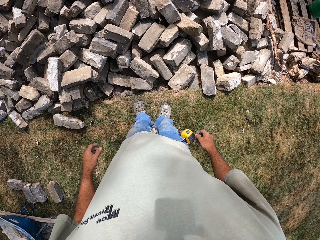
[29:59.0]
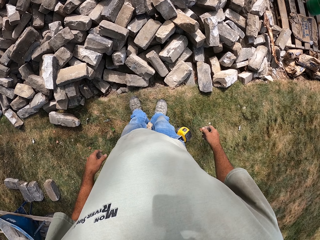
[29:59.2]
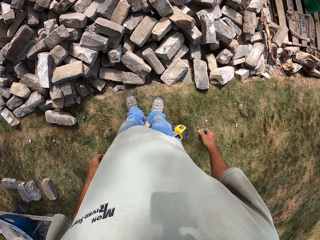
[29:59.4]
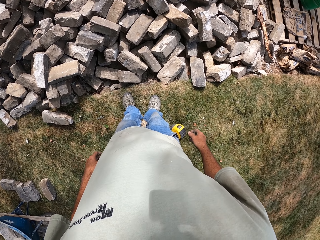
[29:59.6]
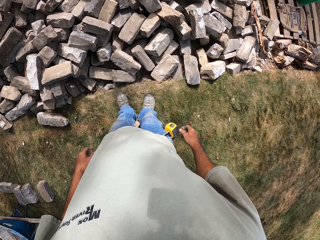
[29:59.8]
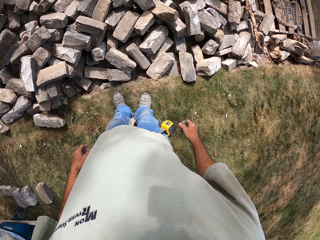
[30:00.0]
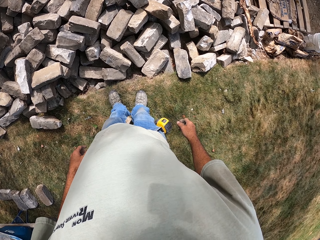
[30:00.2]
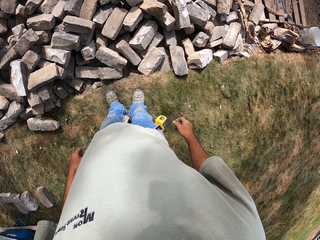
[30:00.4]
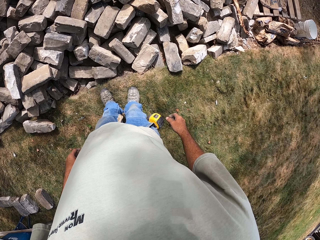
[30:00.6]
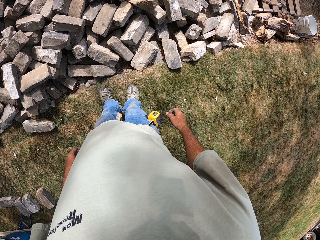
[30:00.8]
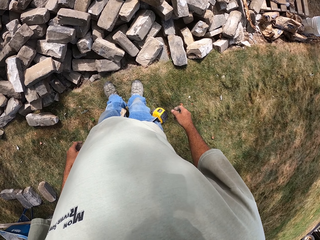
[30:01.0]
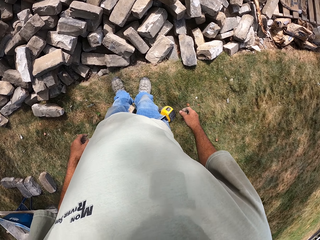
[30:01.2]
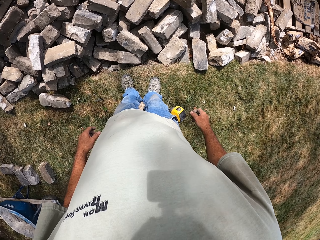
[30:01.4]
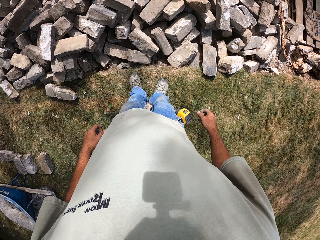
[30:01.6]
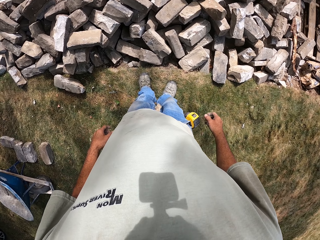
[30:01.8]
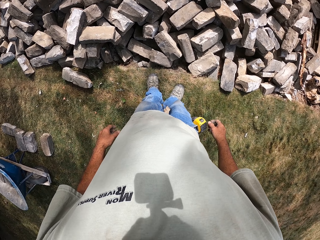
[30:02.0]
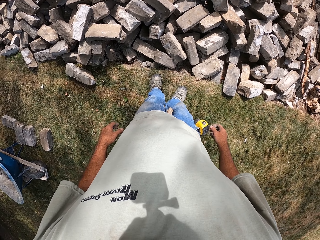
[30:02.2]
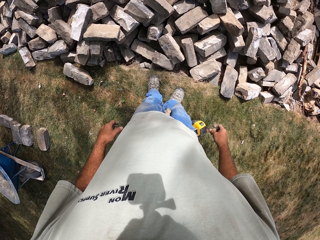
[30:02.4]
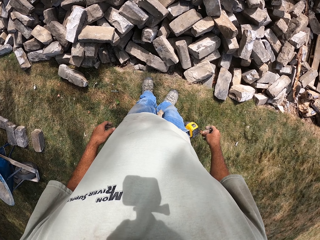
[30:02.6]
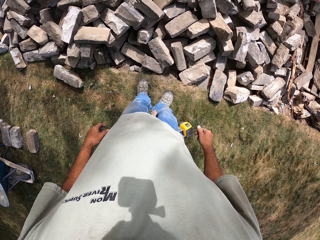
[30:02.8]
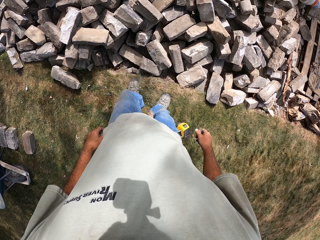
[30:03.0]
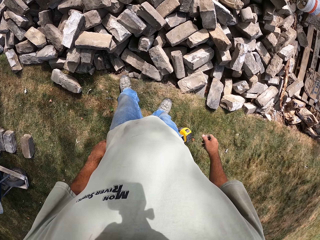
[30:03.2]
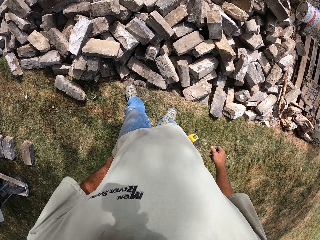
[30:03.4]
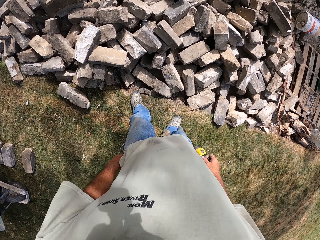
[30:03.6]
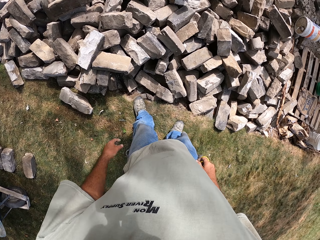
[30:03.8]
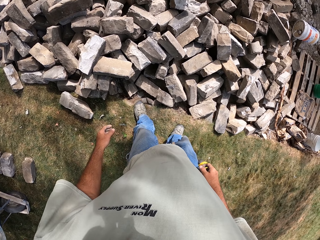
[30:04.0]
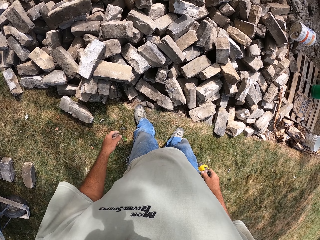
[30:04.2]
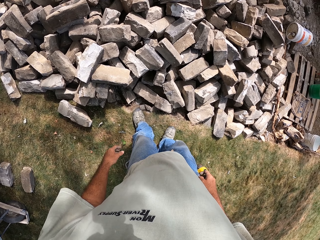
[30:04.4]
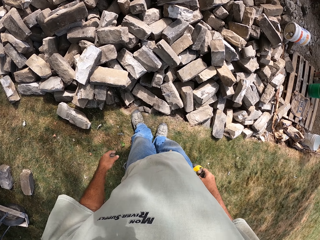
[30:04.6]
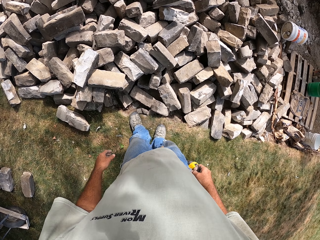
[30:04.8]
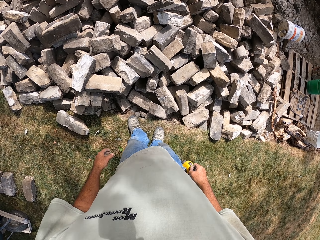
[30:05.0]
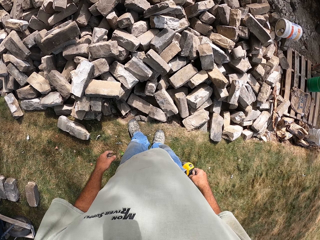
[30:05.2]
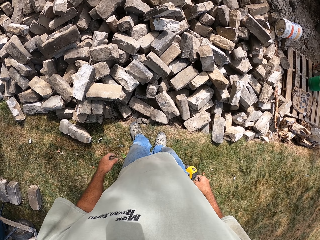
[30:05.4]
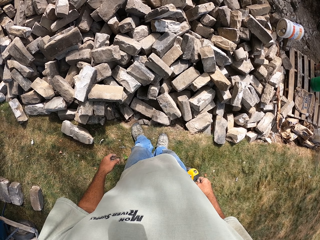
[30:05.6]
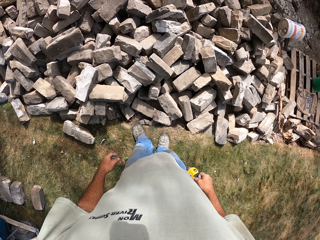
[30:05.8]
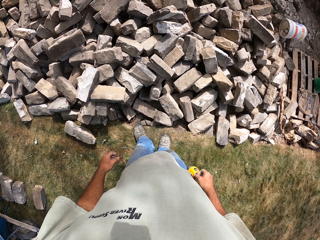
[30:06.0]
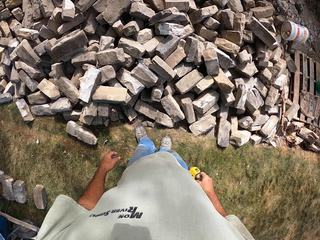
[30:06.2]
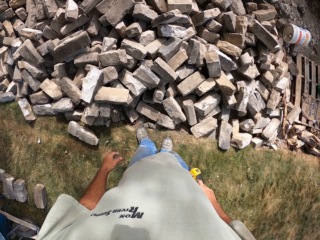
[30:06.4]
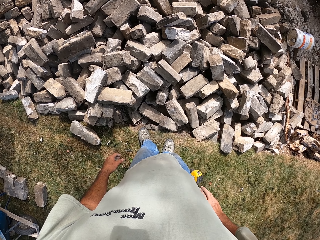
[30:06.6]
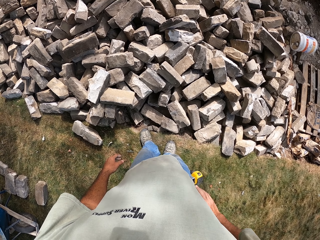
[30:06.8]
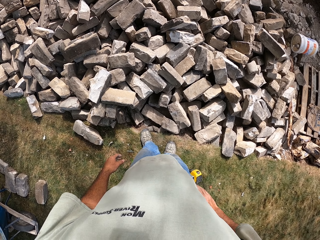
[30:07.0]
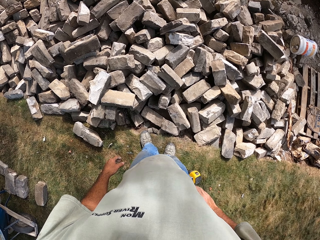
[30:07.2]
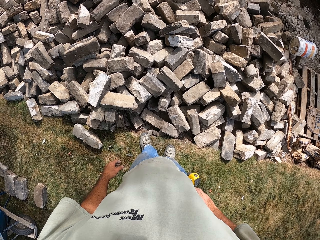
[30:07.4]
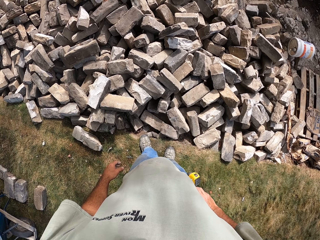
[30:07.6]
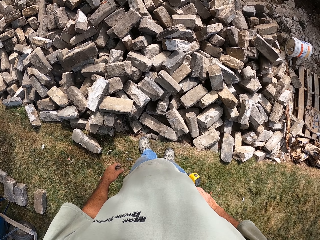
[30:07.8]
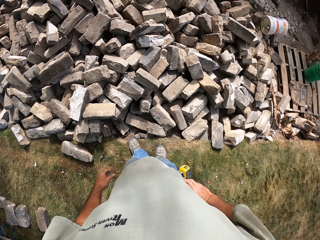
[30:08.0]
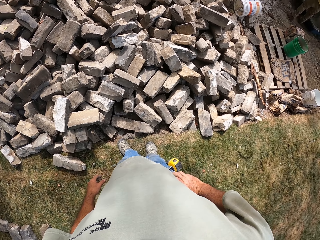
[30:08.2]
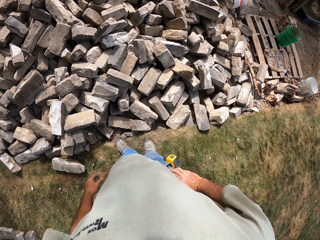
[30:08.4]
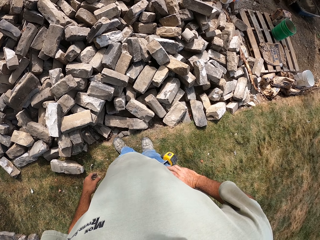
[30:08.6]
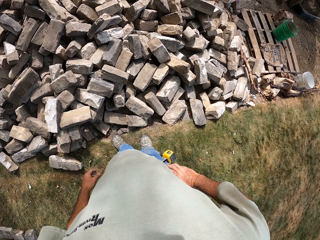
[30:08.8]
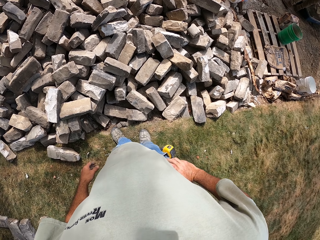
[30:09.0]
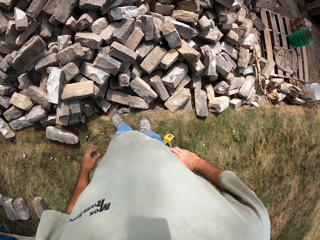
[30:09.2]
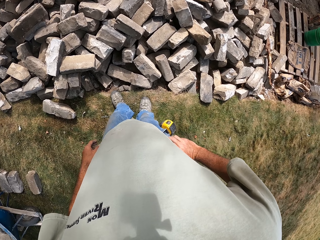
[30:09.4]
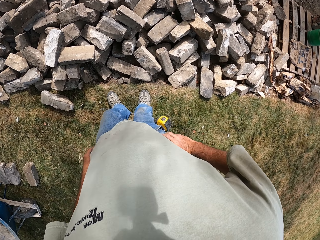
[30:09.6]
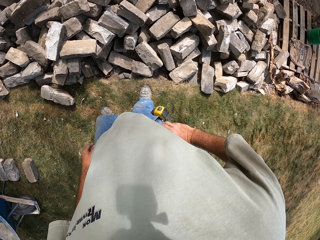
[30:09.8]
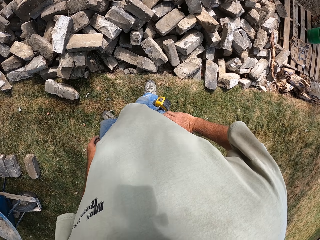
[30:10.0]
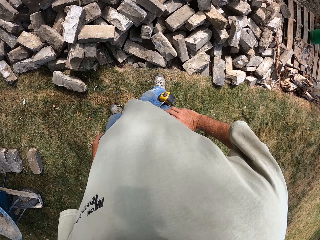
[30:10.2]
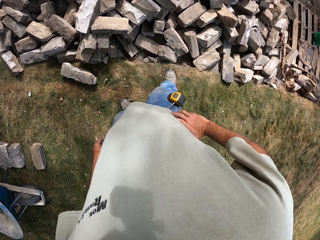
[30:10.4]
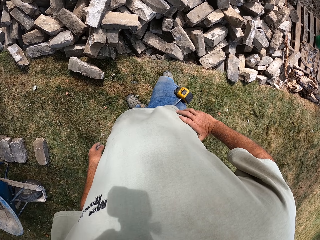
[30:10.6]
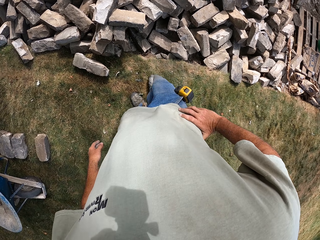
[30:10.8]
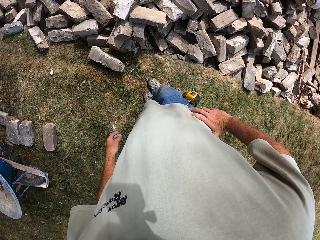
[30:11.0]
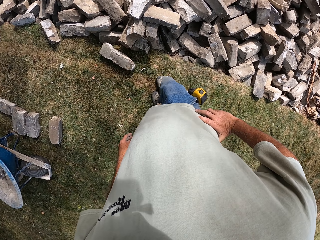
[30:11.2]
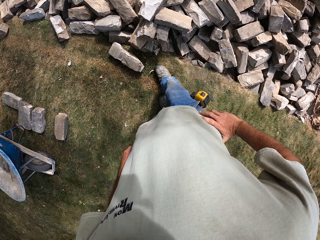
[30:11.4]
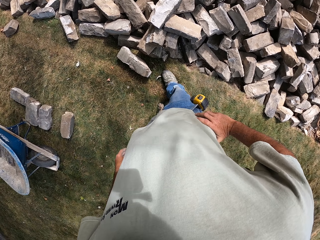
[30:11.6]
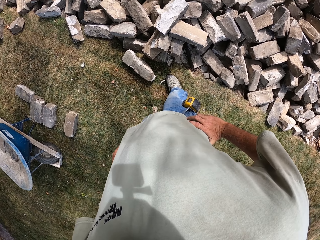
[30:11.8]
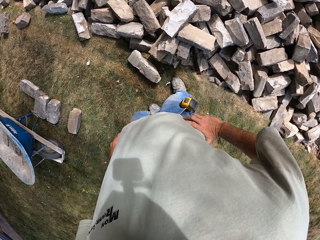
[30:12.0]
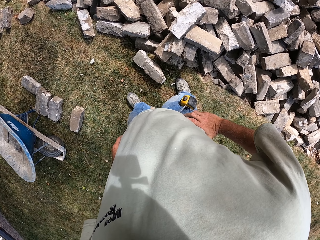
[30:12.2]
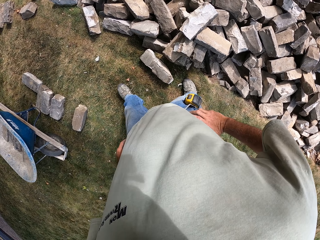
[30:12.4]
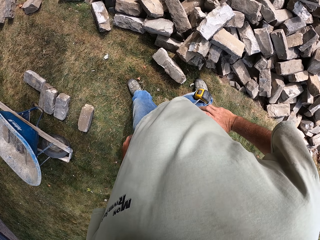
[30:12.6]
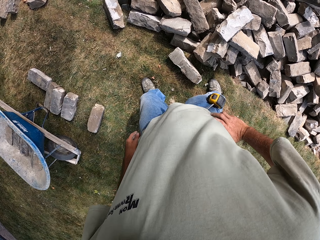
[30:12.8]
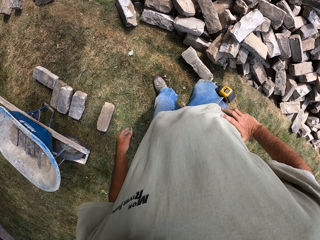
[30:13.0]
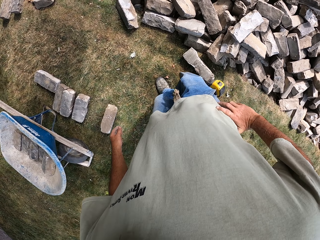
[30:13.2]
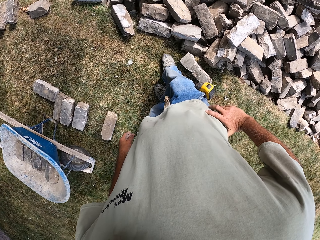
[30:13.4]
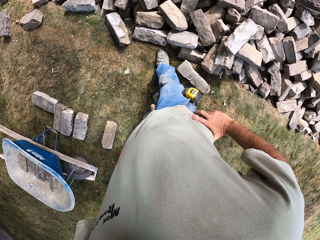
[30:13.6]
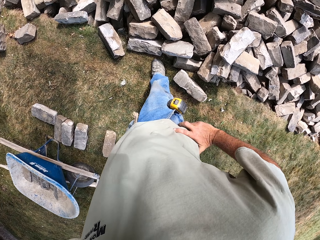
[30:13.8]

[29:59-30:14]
The camera wearer turns around the field. They walk around the field.

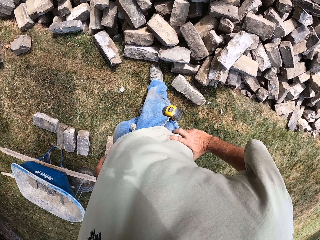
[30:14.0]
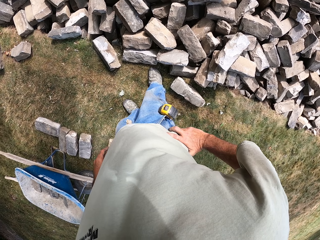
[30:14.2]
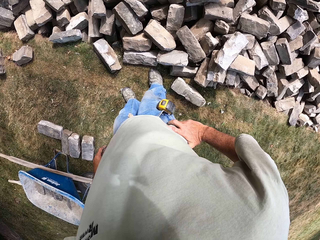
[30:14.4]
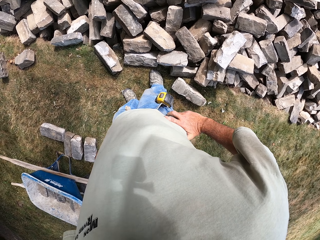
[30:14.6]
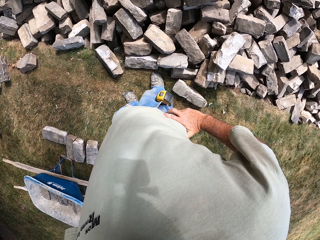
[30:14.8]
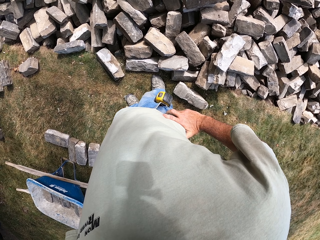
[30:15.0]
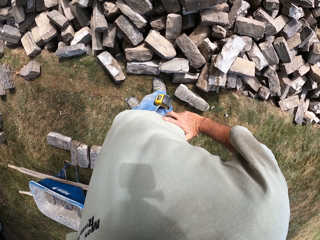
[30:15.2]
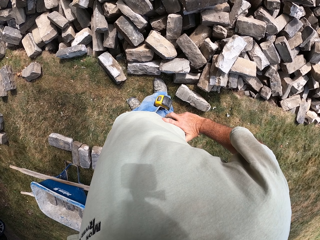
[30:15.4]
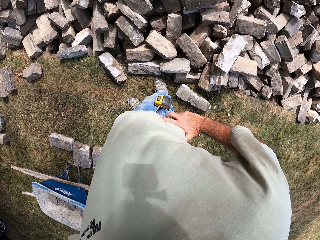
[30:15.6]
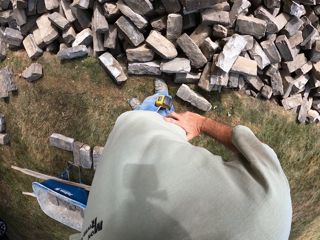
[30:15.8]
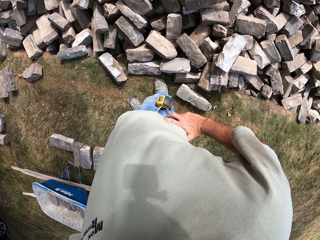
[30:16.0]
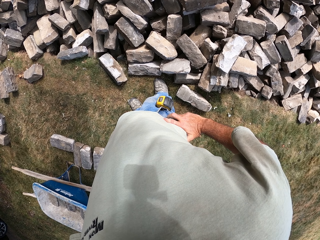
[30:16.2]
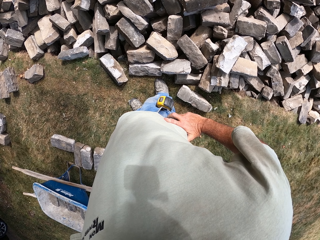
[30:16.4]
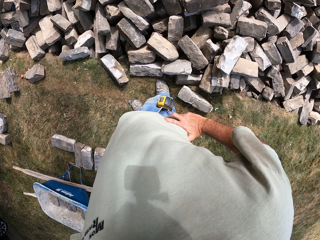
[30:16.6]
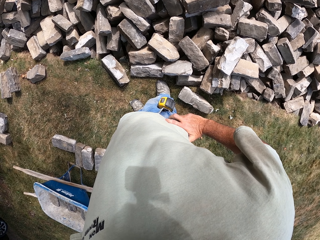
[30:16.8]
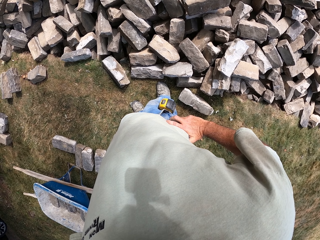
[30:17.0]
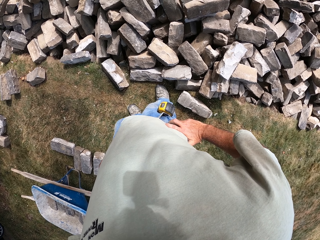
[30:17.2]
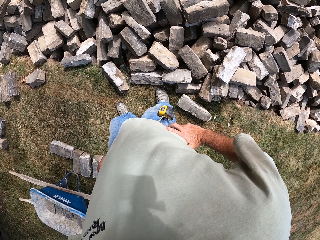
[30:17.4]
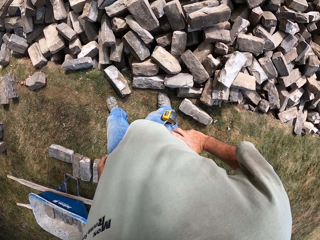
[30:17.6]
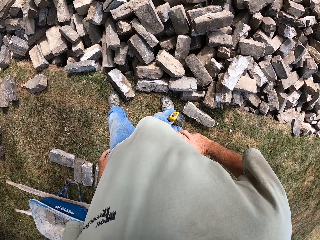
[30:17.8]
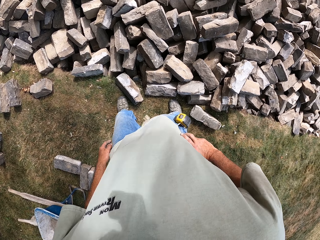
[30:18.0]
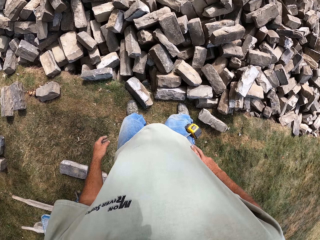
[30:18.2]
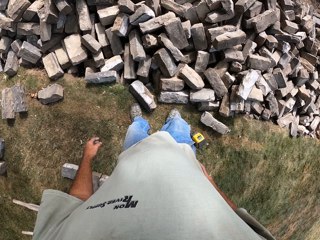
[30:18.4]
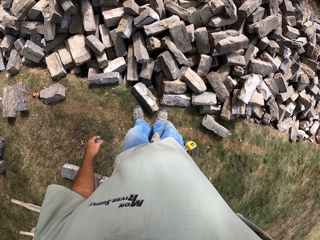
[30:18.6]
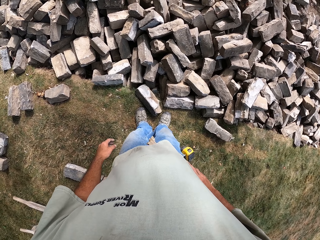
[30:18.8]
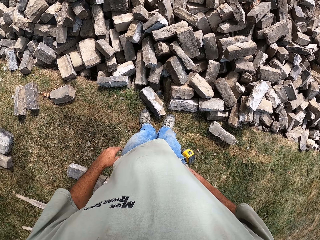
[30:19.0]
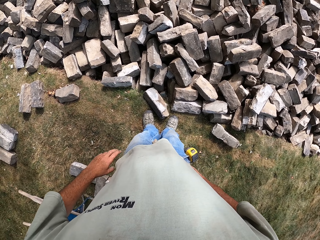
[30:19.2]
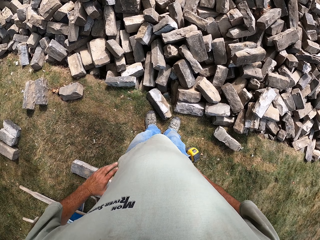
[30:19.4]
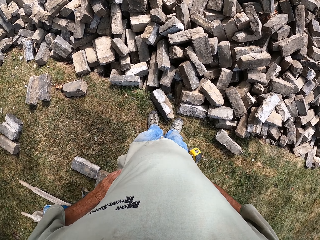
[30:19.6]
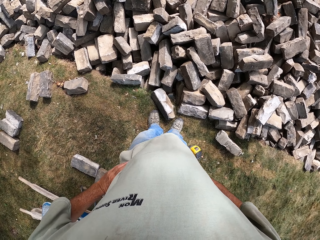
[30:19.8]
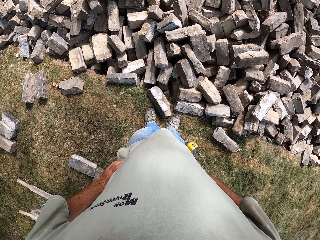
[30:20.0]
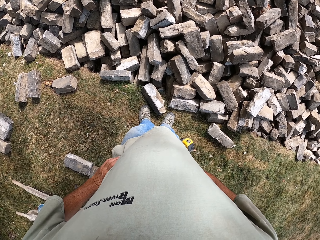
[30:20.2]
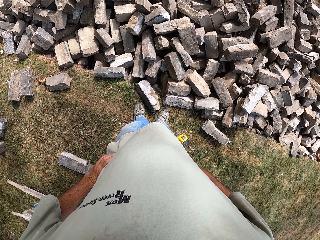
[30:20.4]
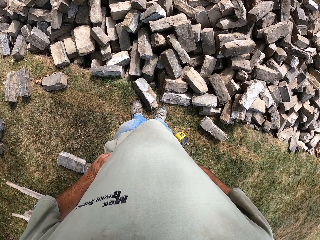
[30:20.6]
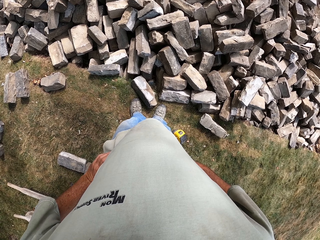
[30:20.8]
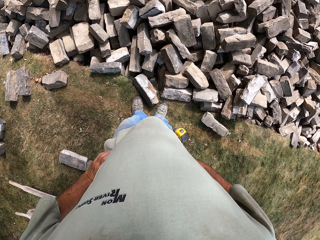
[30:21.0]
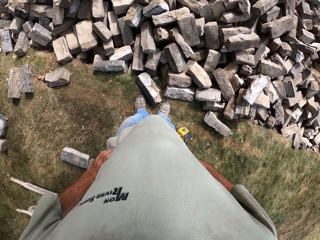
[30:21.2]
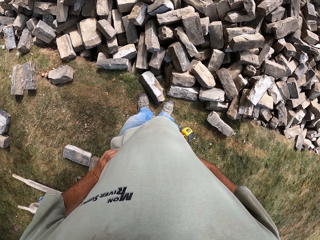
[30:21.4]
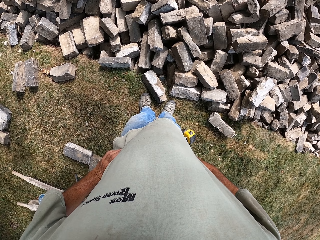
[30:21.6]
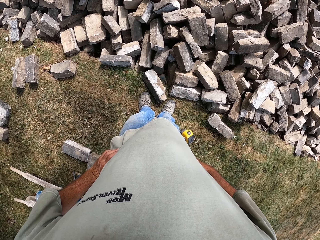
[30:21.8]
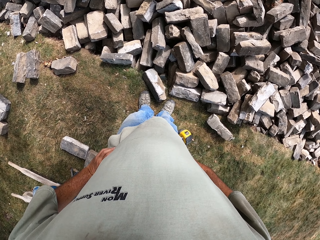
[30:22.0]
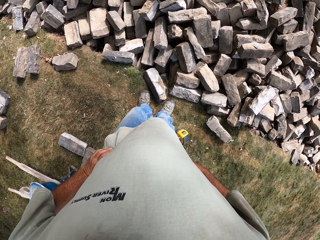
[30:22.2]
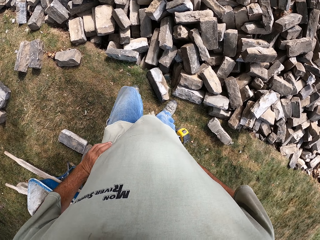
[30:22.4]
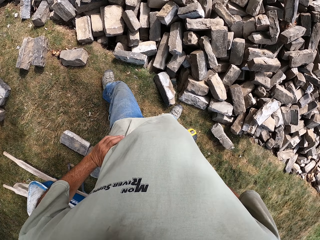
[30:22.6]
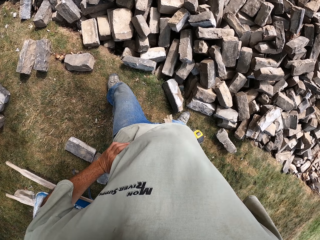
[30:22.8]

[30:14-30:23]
The camera wearer turns around the field.
